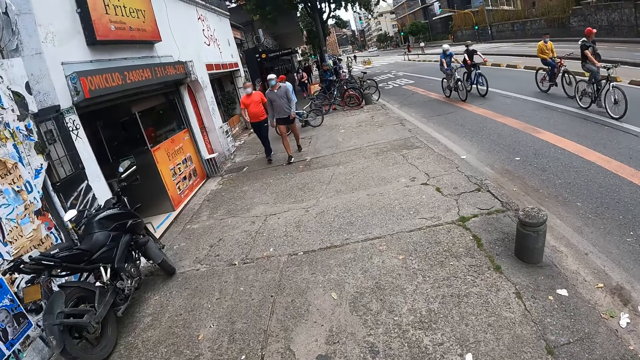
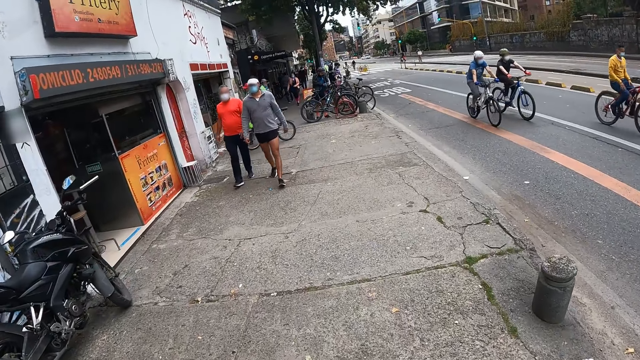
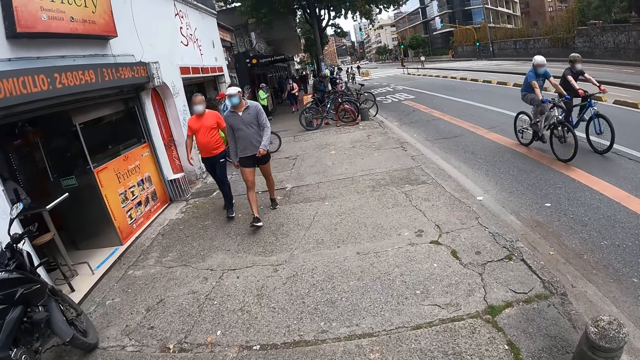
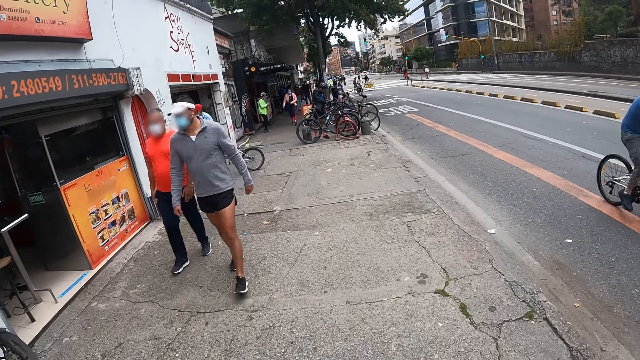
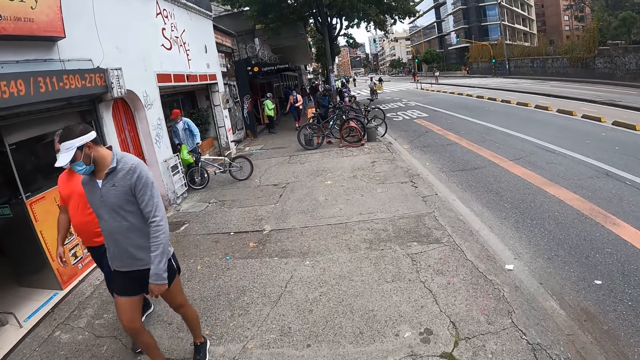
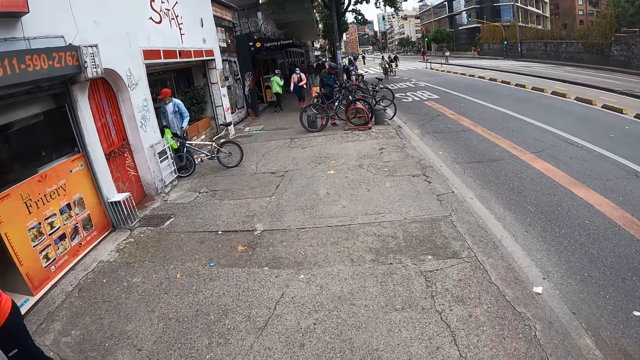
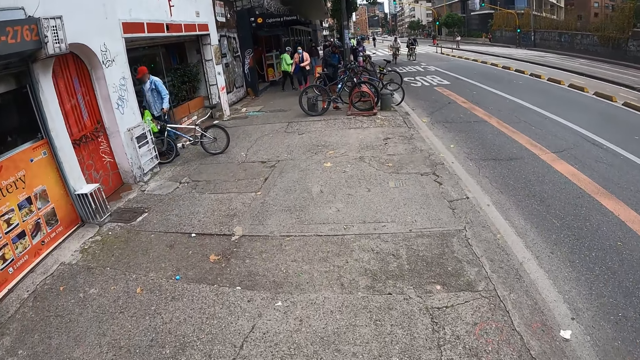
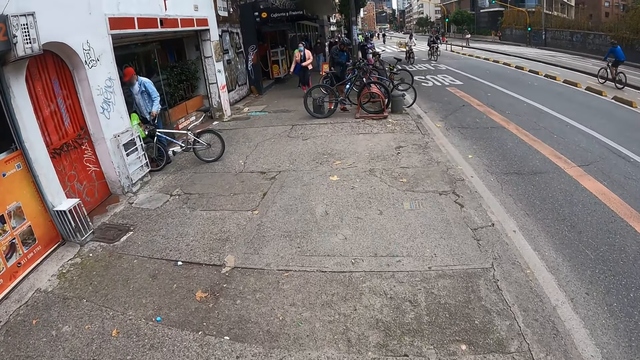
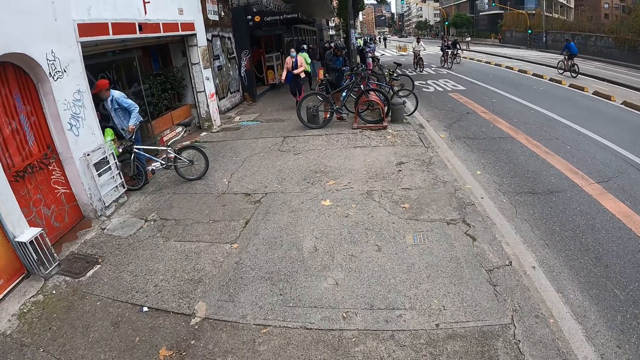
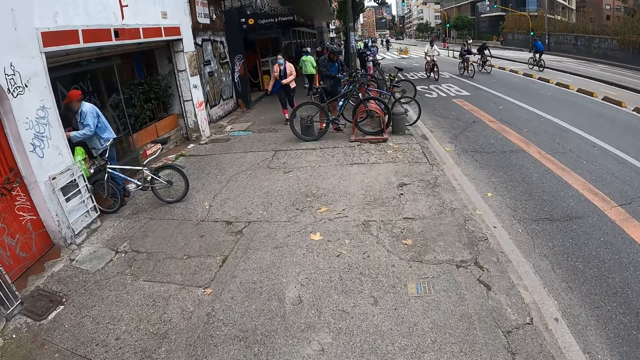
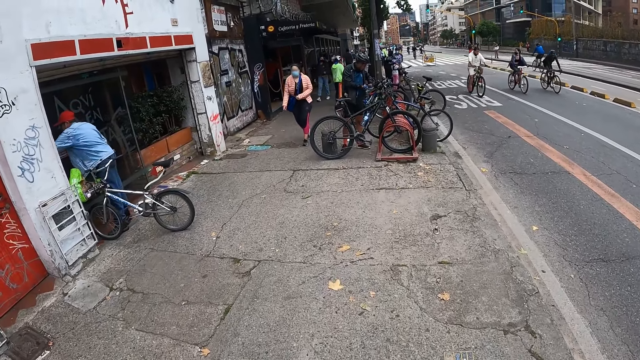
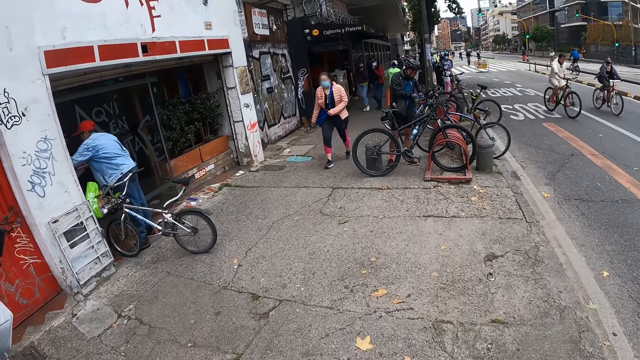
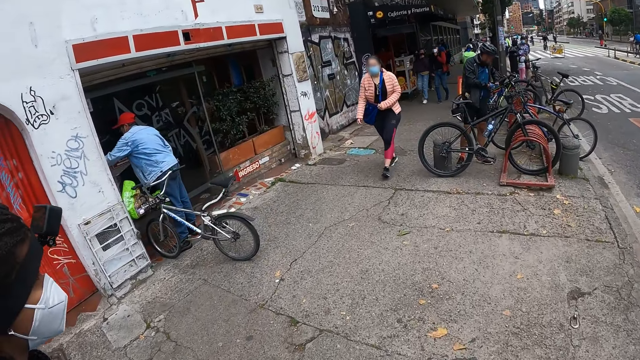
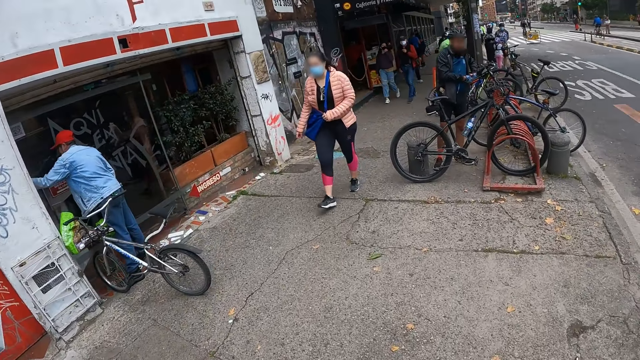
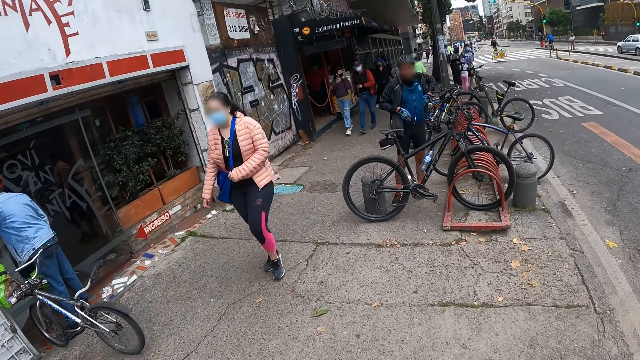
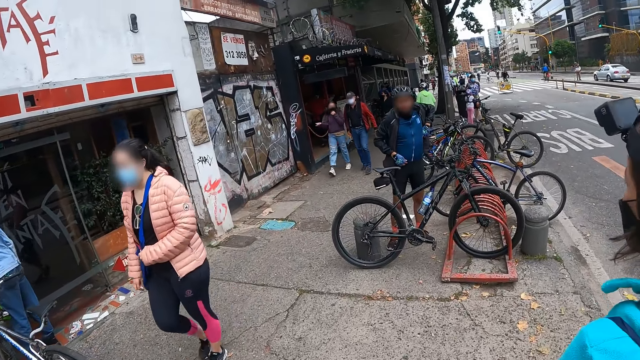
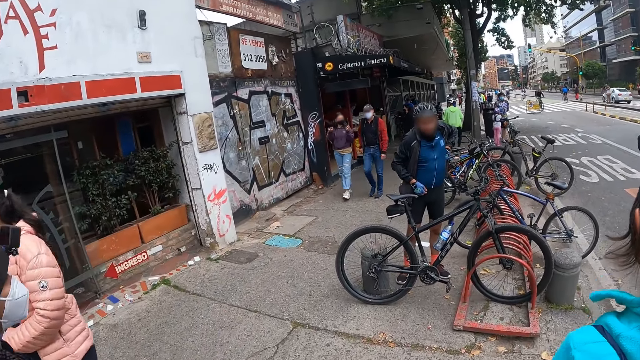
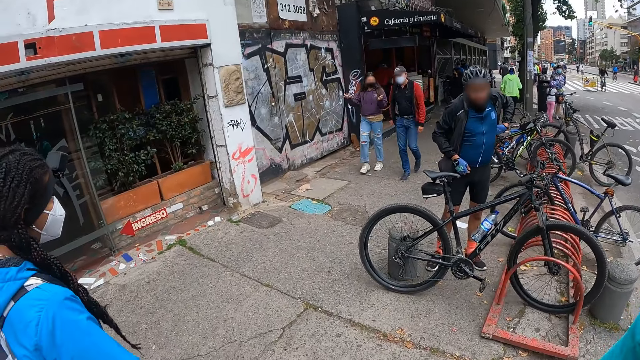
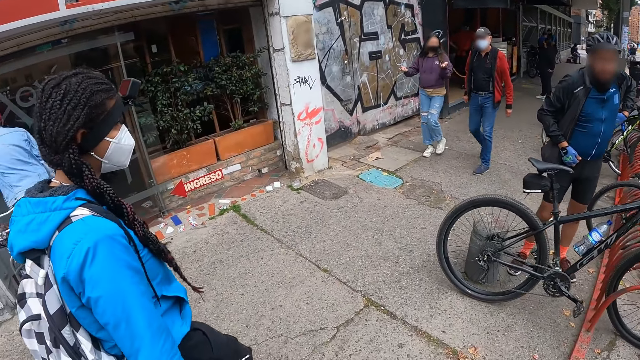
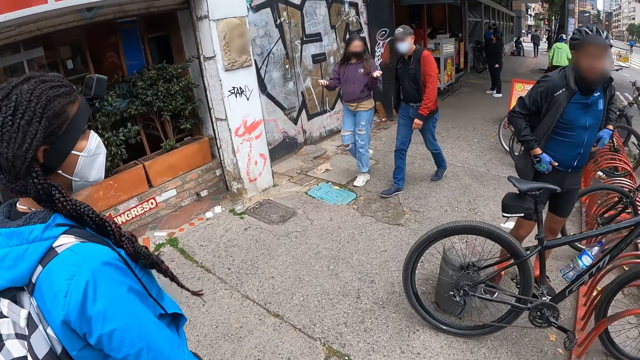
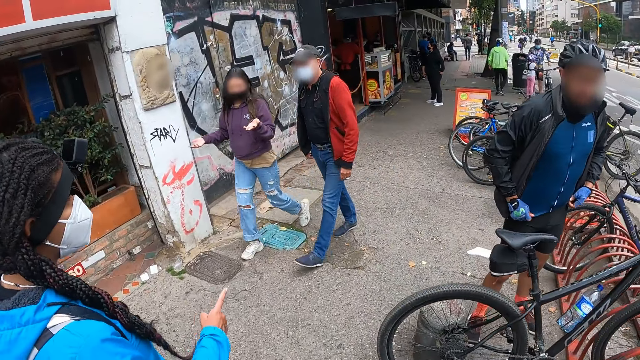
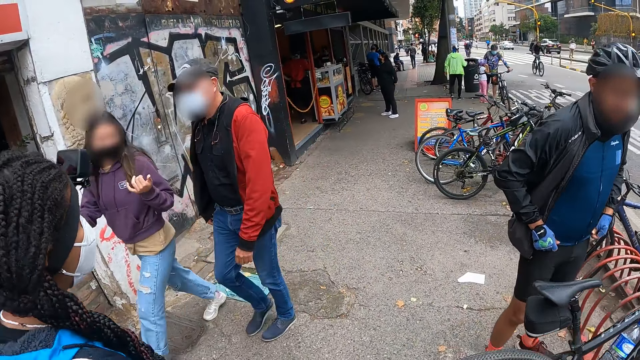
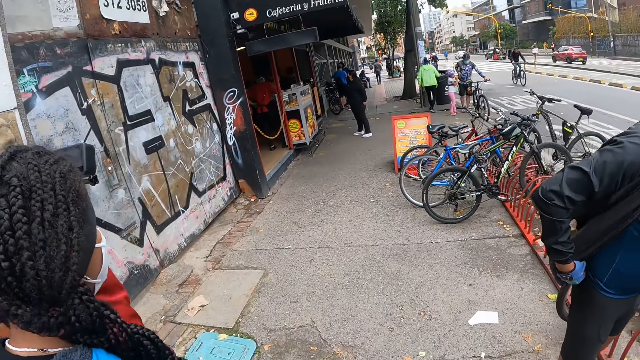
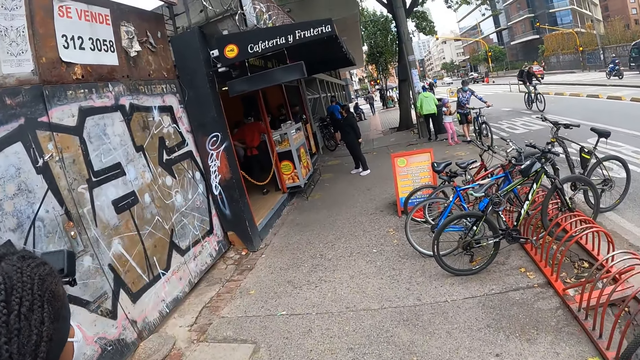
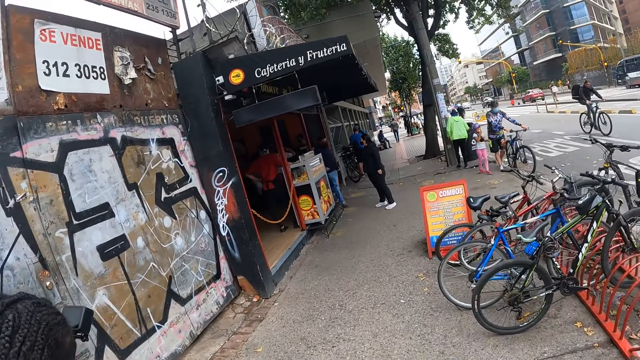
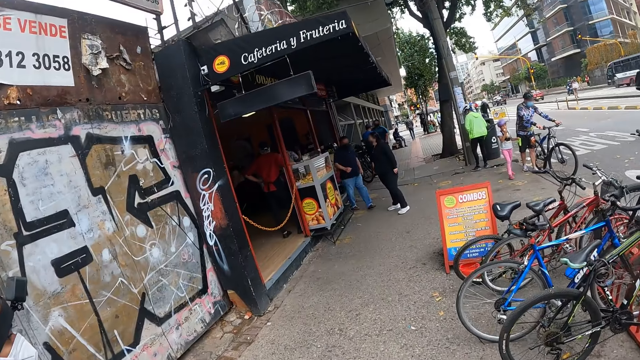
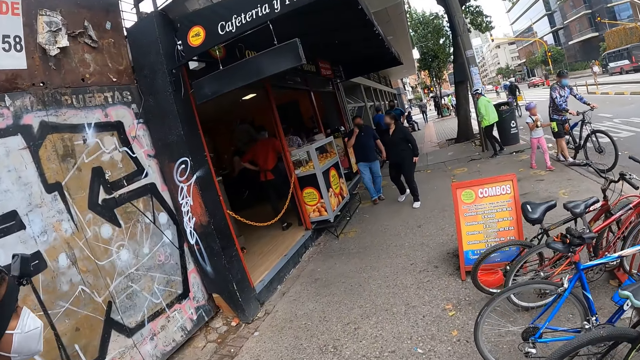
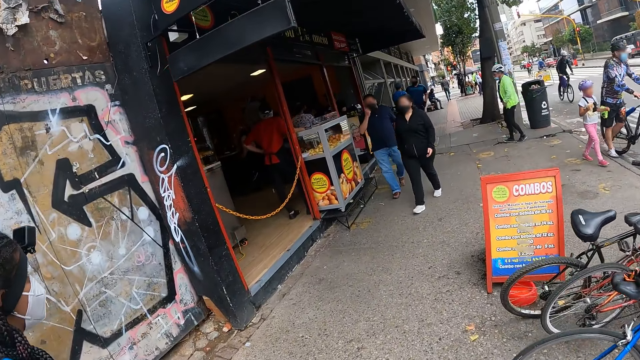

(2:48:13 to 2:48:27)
The girl raises her left hand and makes gestures with her left hand. Another girl points her right hand in the air.

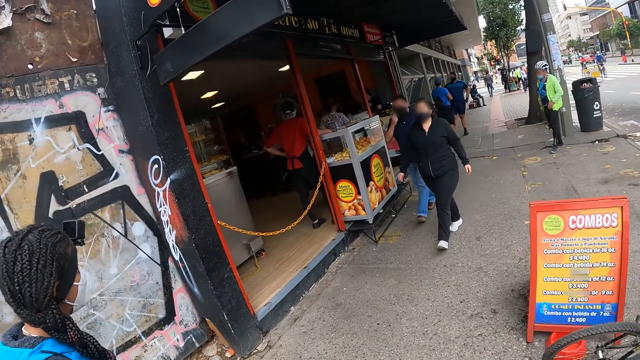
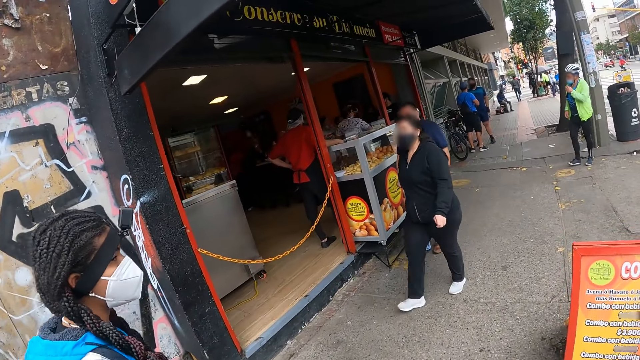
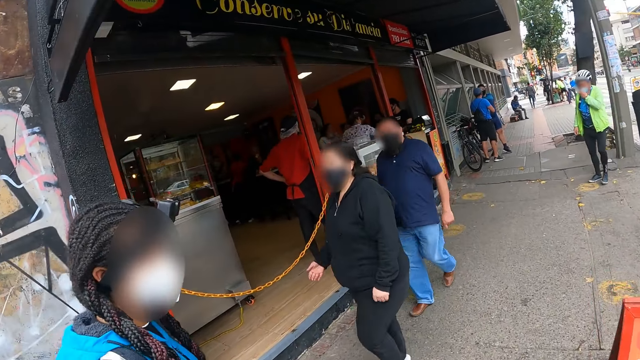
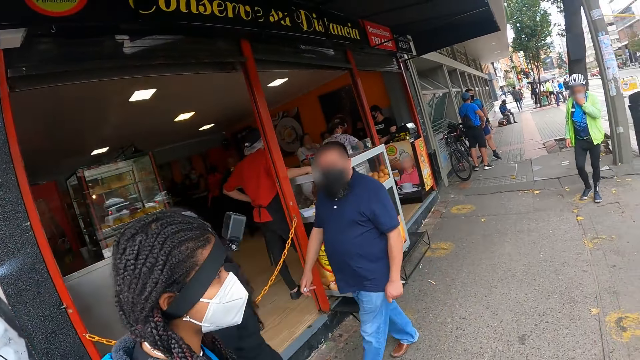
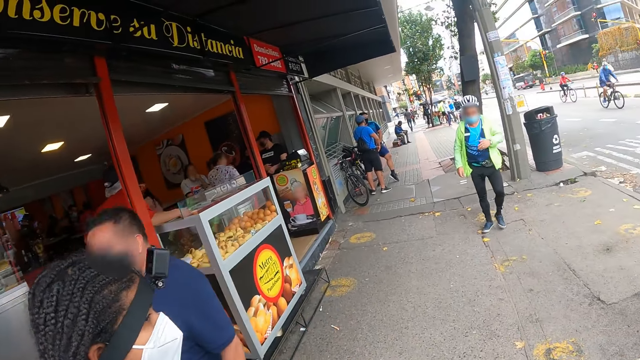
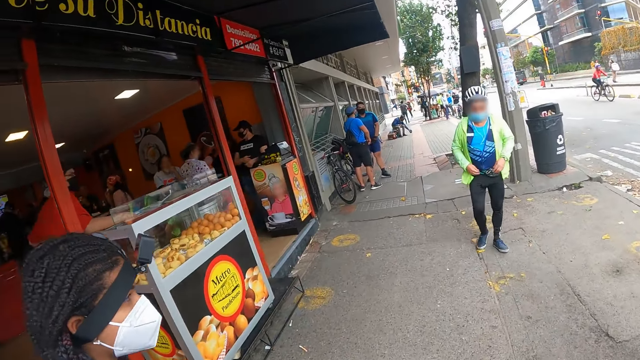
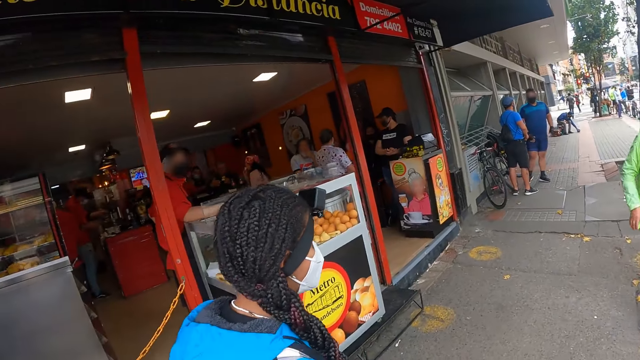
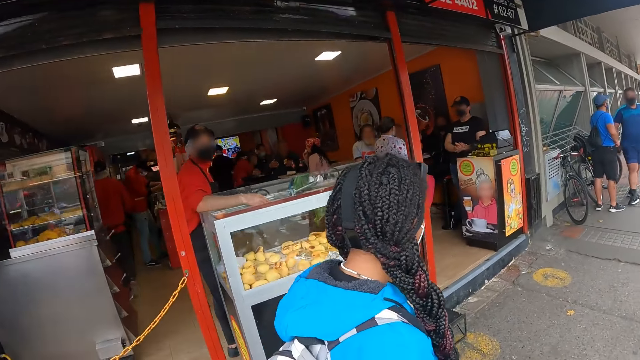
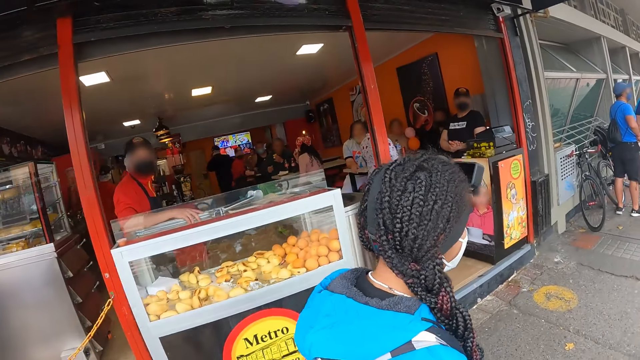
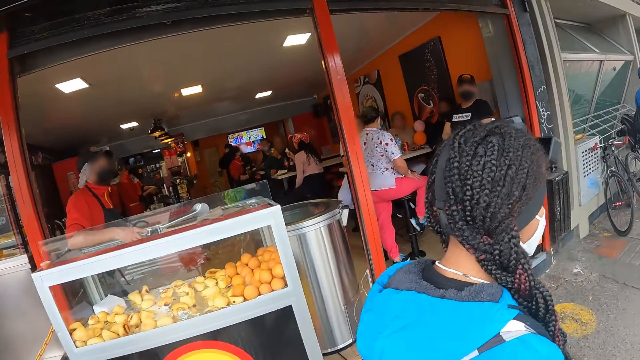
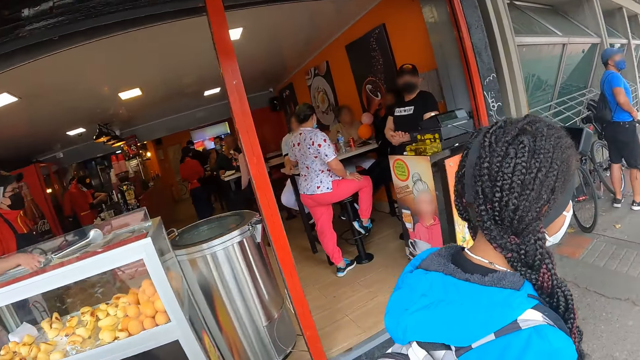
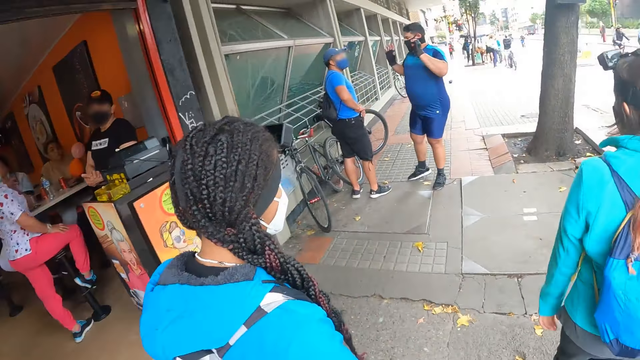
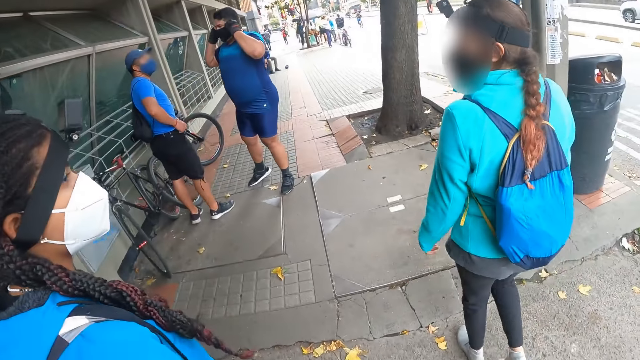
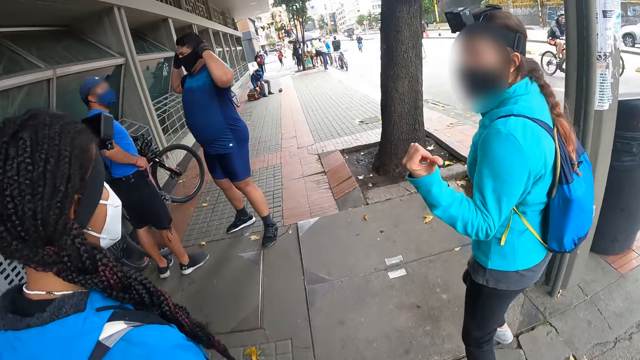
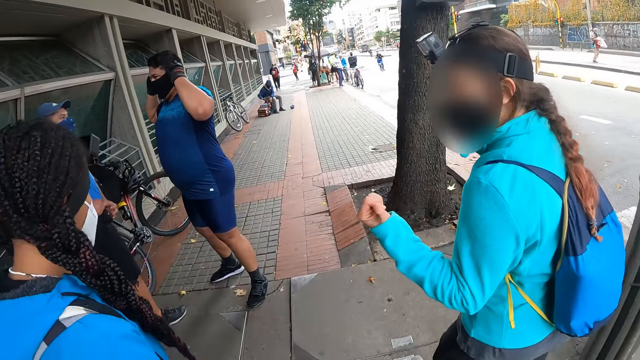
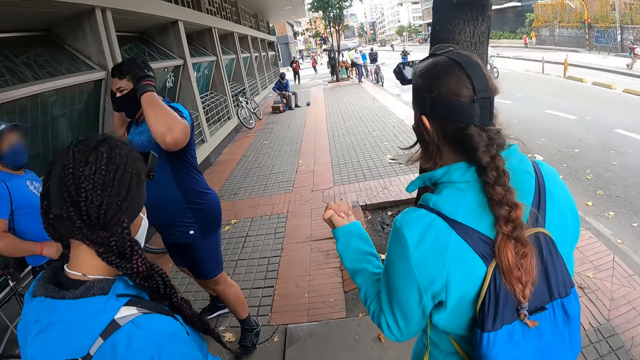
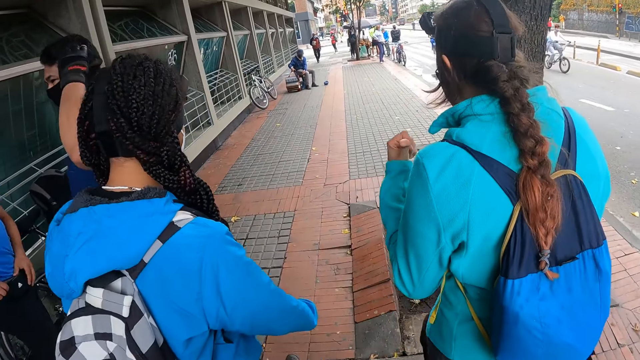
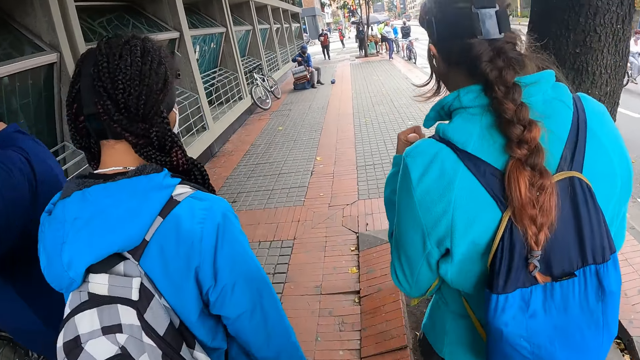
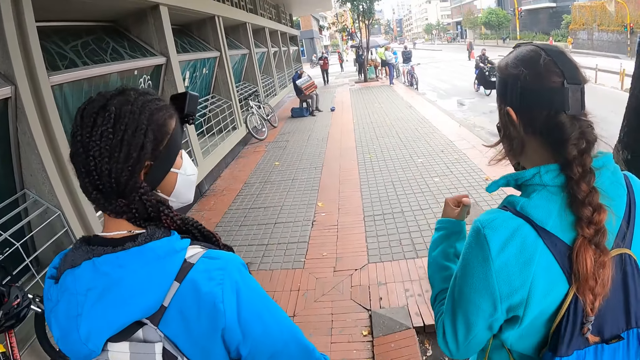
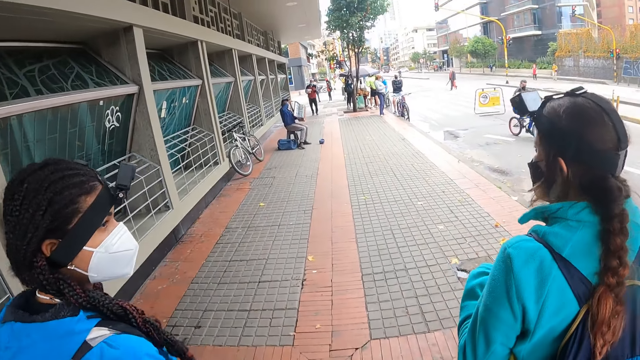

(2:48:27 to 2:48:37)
The girl points her left finger backwards.
